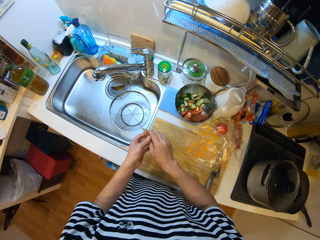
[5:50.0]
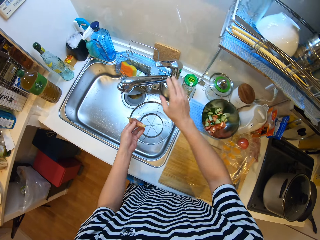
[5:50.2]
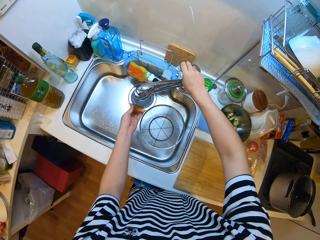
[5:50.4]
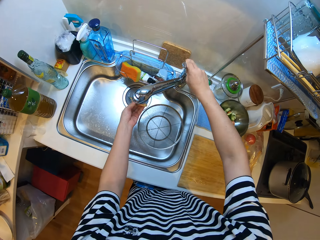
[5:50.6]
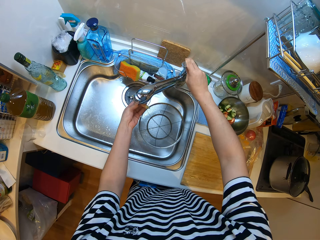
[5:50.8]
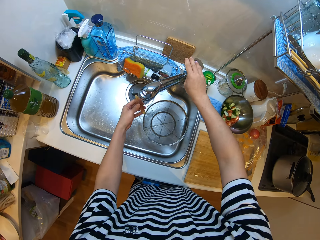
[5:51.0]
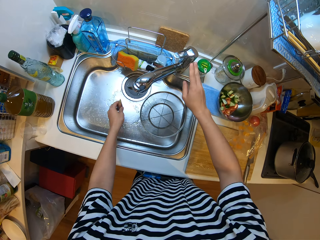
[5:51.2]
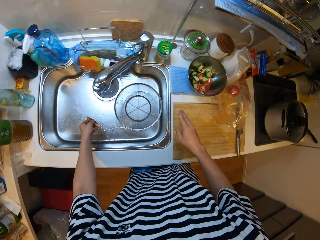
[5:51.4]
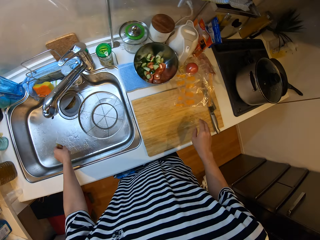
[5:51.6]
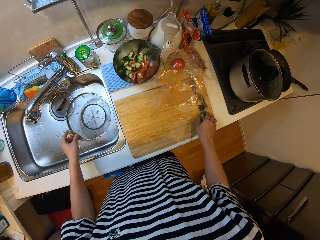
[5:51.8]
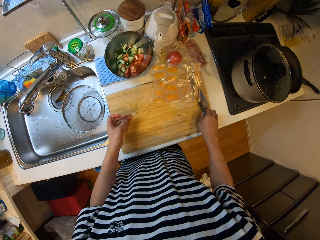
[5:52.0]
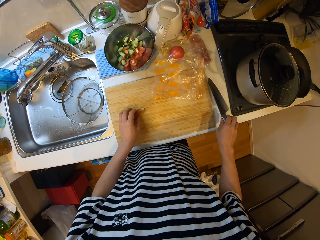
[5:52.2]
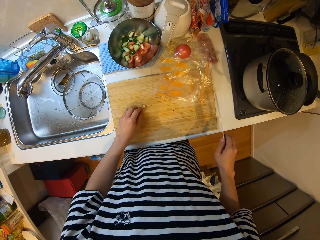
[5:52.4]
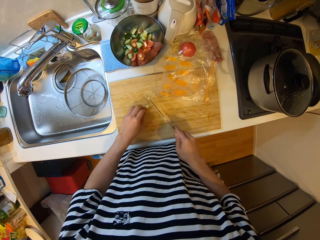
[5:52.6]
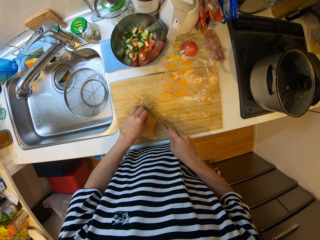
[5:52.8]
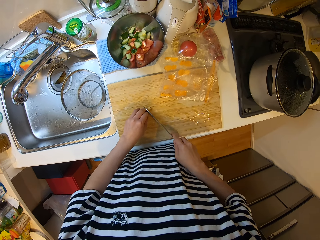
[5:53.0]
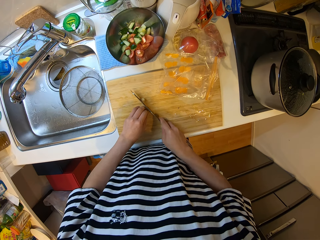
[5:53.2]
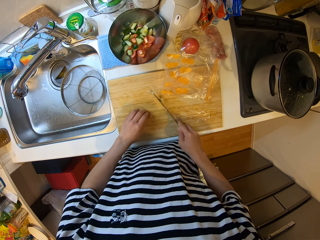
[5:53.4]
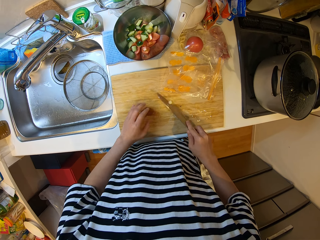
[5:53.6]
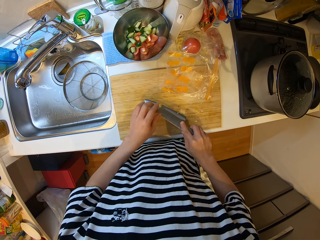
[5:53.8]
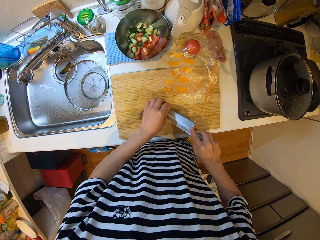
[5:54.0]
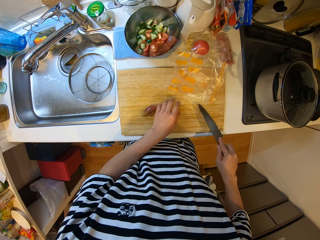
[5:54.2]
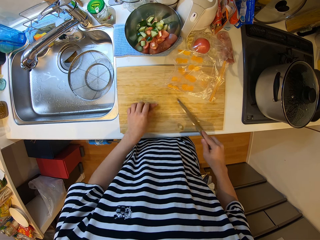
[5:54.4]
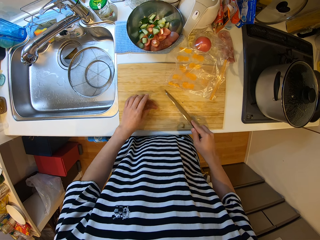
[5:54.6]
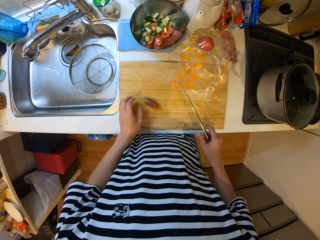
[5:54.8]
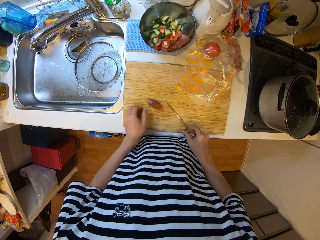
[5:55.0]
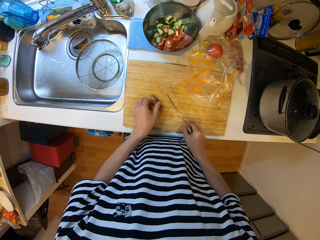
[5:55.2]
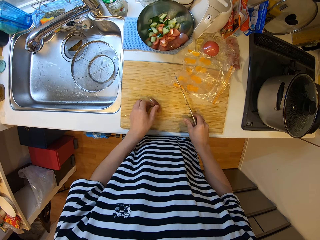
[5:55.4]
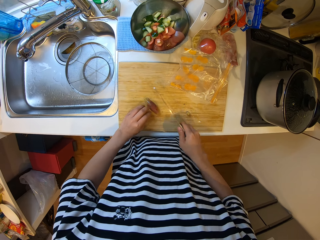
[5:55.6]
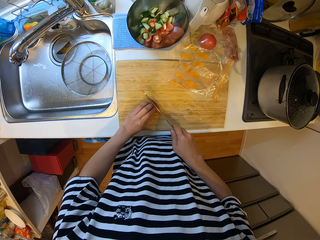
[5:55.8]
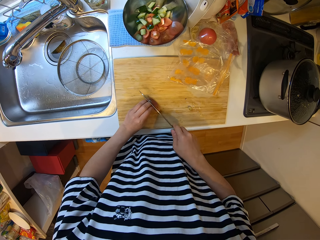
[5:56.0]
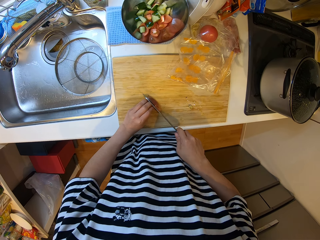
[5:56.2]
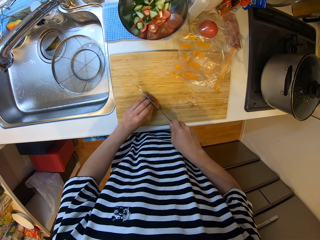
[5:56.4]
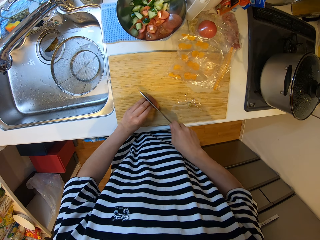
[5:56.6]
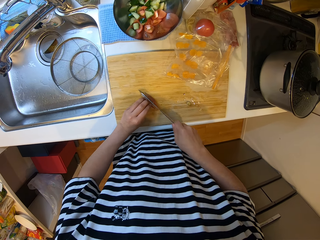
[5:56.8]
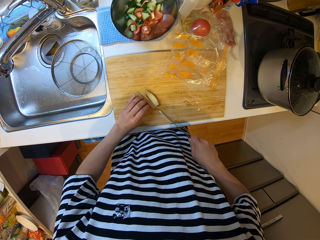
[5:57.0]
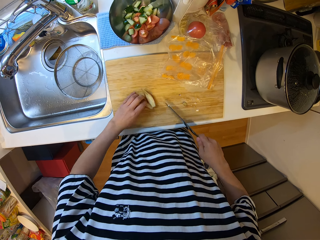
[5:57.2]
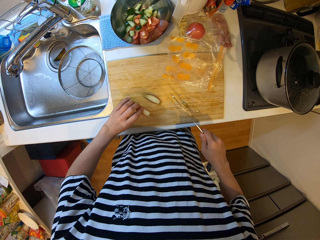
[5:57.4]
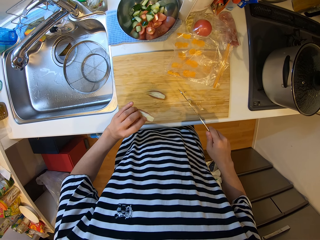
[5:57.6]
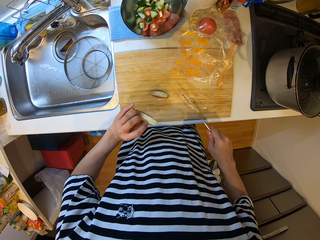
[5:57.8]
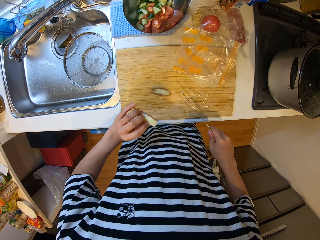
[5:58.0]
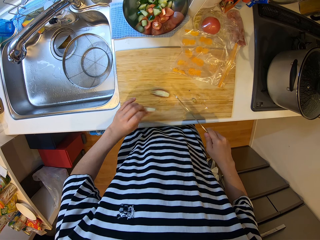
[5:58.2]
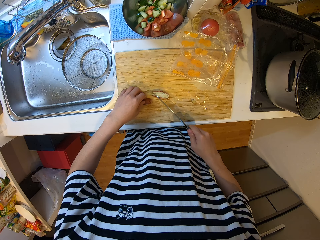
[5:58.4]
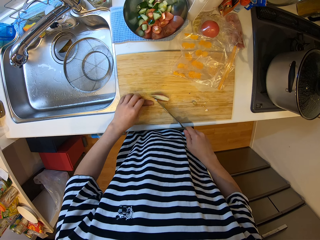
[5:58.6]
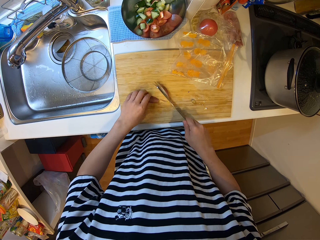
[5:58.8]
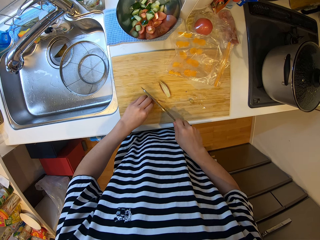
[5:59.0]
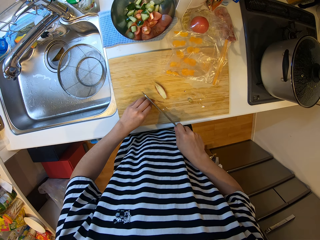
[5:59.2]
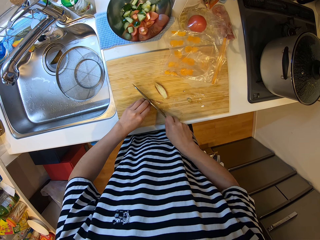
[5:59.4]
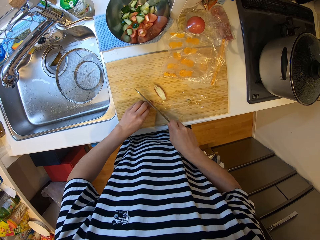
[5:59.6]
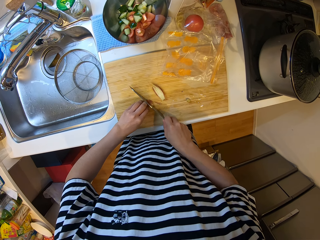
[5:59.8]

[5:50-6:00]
The camera wearer drops the zip lock on the chopping board. They open the tap, rinse the veggie, and close the tap. They place something on the chopping board. They take the knife from the chopping board. They cut the veggie on the chopping board. They remove something from the knife. They cut something. They pick something and place something on the chopping board. They cut something.

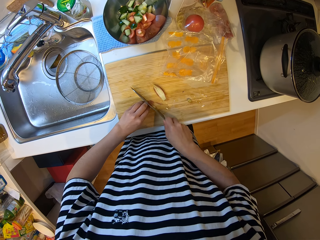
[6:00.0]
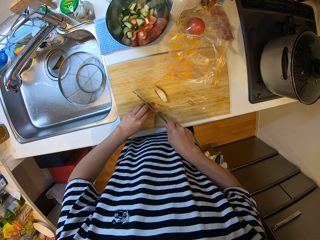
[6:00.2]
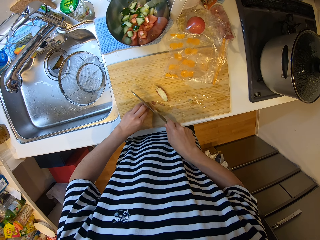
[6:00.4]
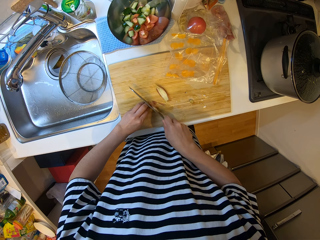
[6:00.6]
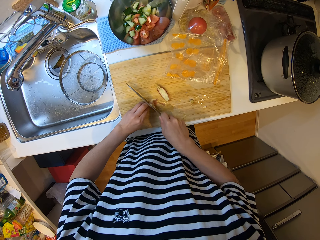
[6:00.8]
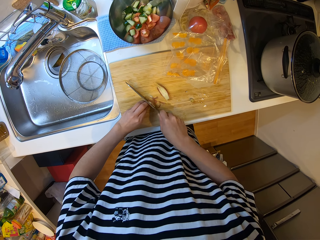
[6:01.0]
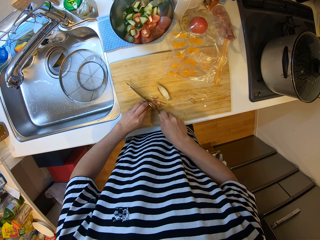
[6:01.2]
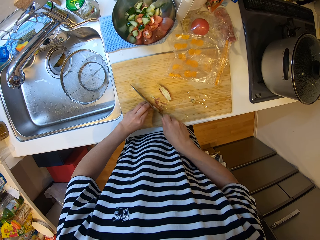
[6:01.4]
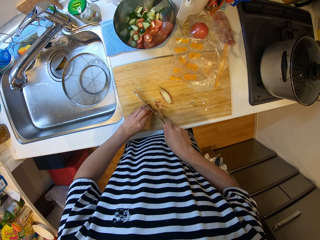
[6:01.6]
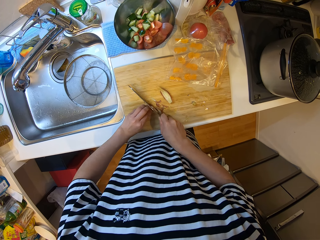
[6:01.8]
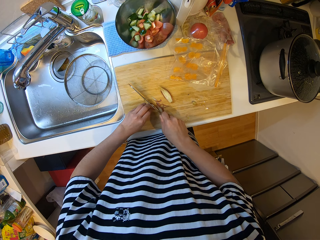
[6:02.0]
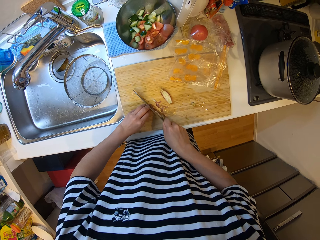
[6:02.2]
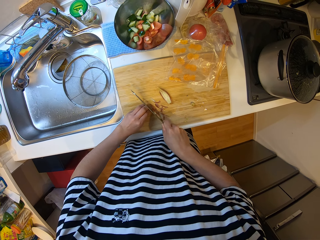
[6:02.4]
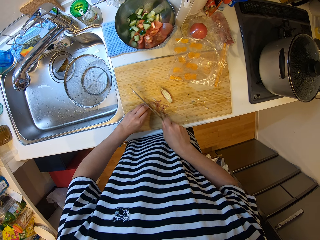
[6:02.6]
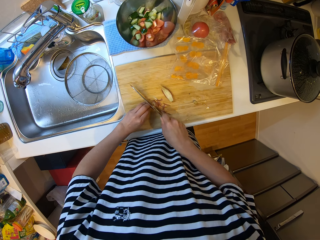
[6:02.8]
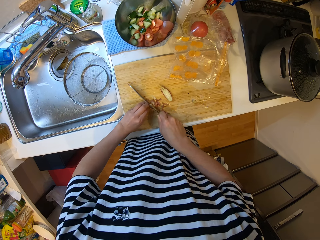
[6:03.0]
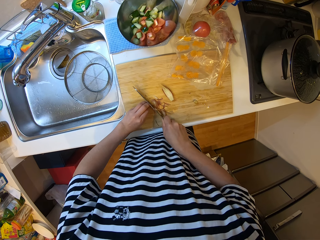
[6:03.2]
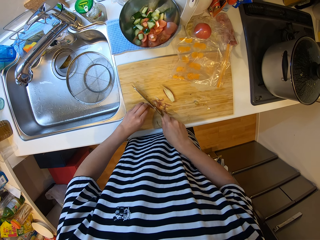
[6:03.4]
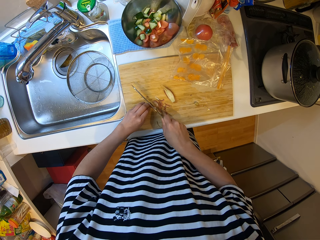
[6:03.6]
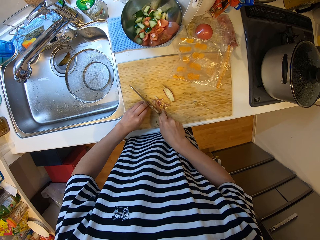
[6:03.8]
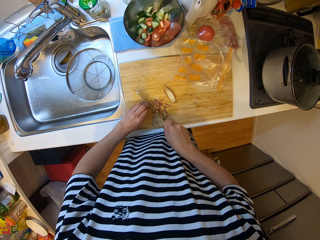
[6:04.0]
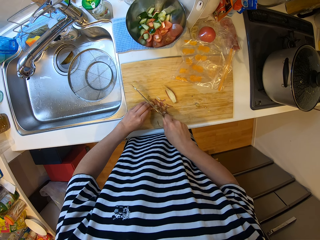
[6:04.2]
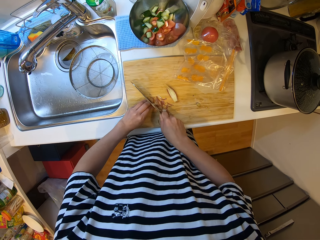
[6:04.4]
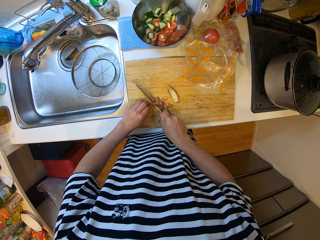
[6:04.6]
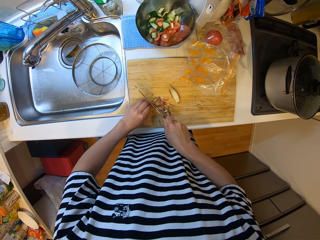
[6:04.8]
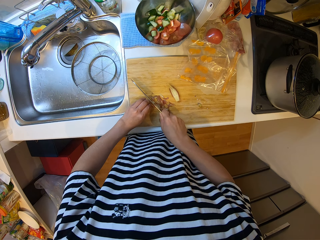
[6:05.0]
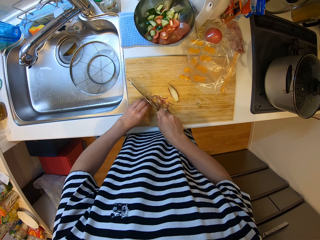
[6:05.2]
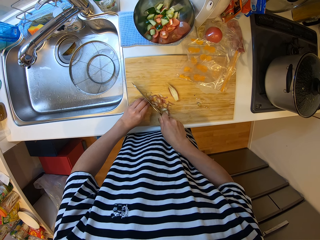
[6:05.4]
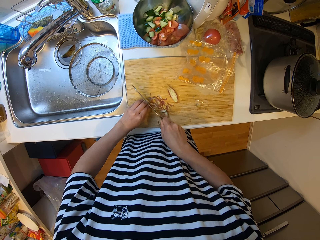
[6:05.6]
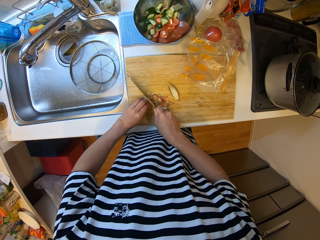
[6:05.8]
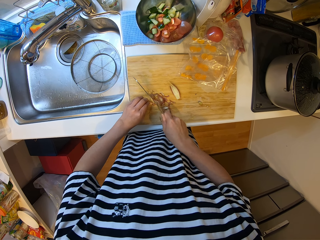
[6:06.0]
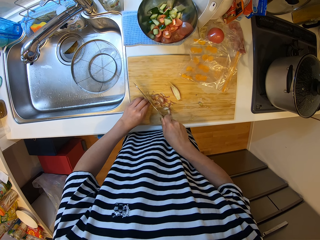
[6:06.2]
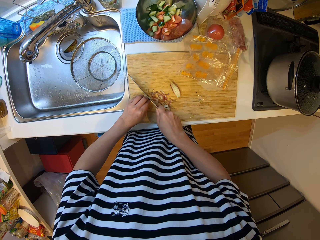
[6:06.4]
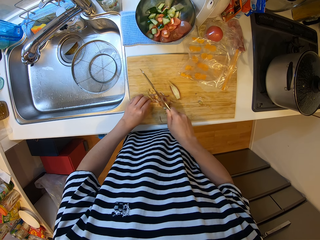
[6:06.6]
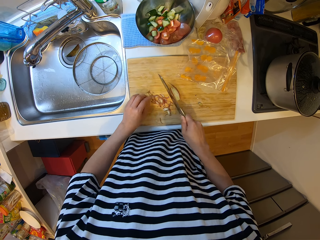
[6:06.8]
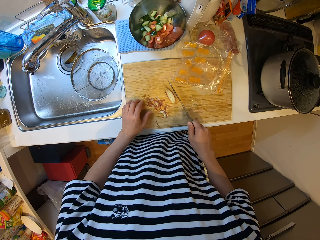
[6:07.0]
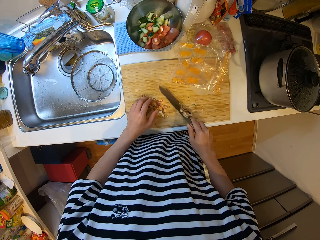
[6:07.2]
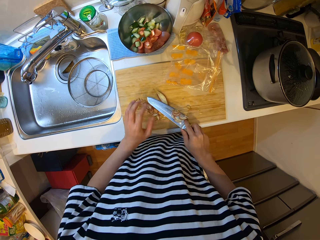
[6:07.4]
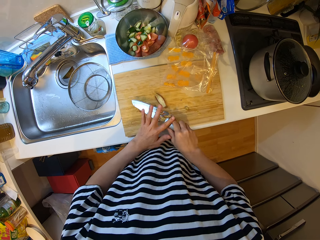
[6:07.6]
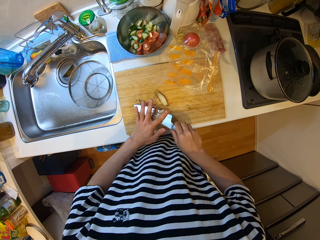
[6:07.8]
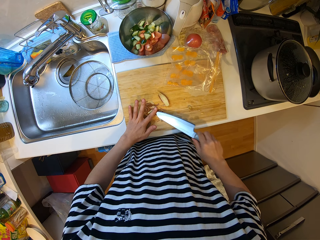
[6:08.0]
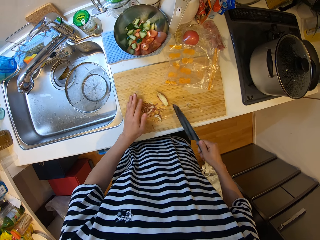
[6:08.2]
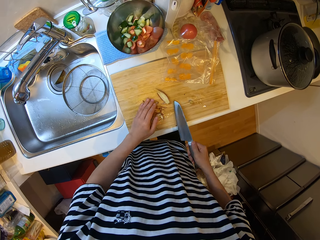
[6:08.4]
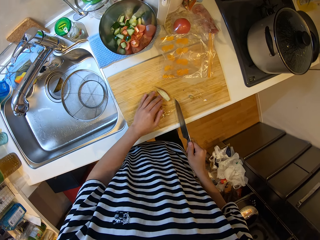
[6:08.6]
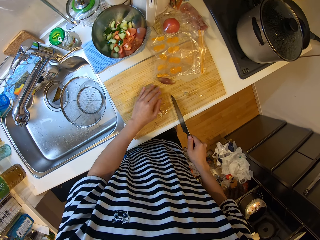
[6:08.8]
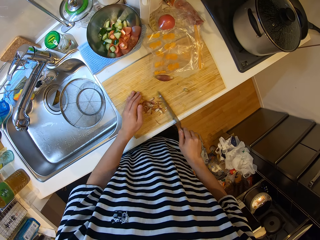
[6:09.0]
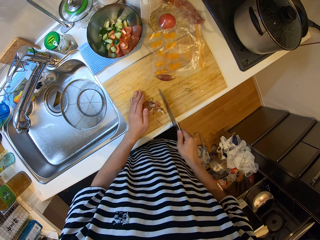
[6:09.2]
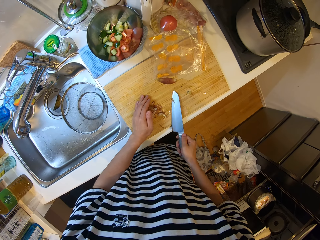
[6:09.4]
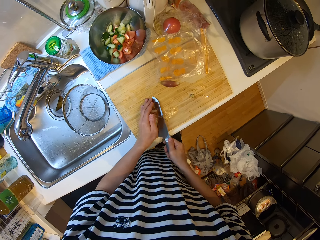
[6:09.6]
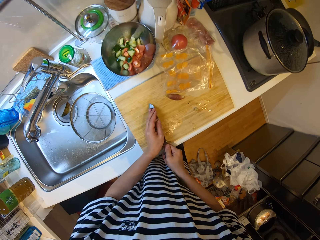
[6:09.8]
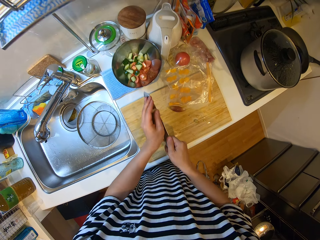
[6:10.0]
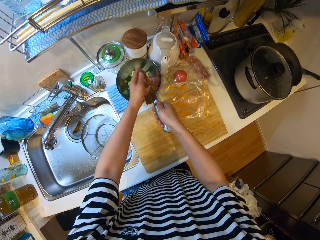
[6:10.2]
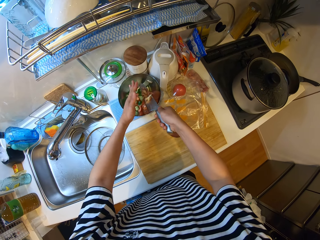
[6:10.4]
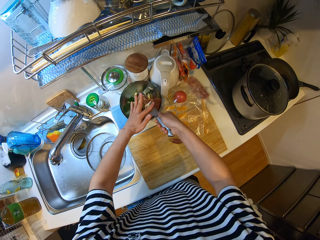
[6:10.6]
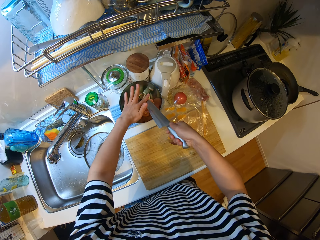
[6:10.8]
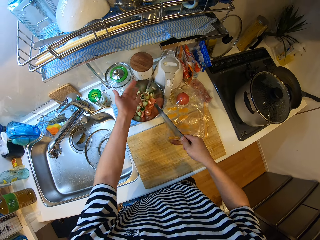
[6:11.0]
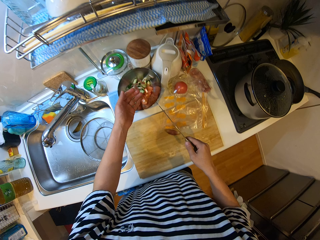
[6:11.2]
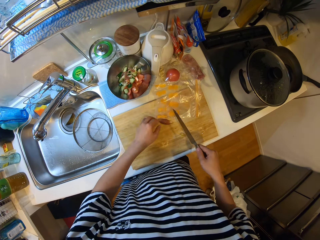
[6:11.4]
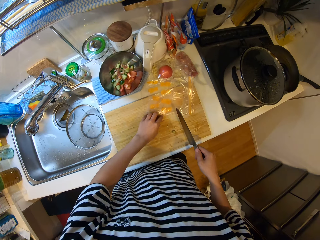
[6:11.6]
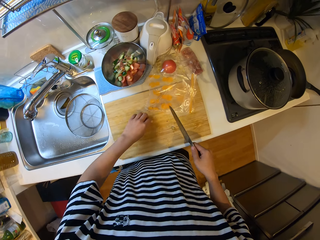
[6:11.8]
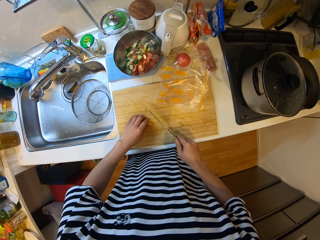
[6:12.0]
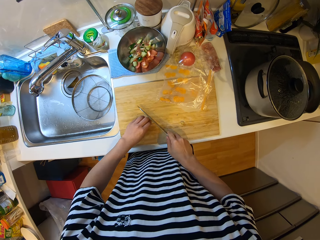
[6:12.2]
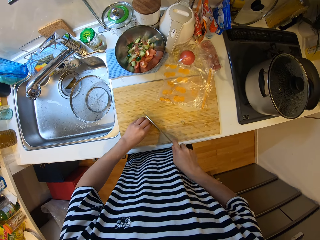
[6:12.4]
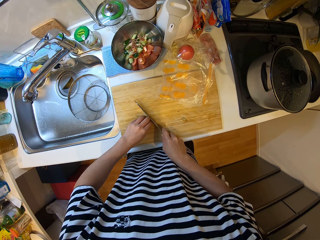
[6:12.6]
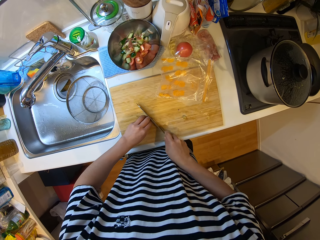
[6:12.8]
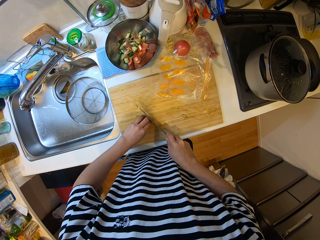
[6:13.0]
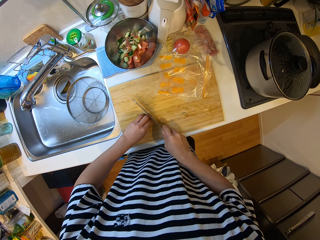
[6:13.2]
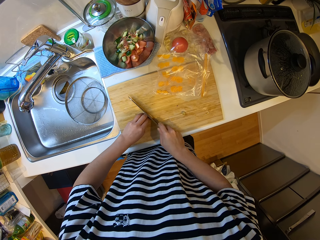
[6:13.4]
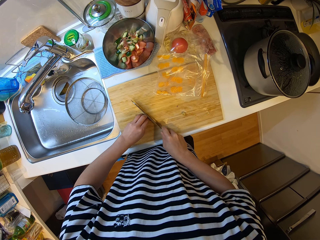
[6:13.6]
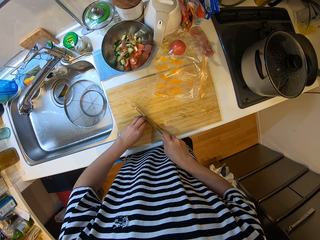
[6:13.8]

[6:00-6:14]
The camera wearer cuts something. They cut something repeatedly. They wipe something from a knife. They pick something. They put the pieces of the veggie into the bowl with the knife. They hold something. They cut the veggie on the chopping board.
